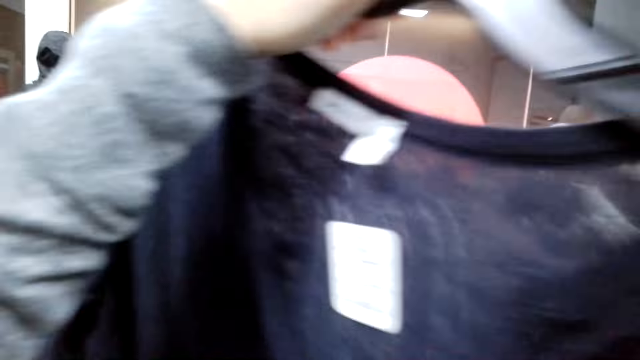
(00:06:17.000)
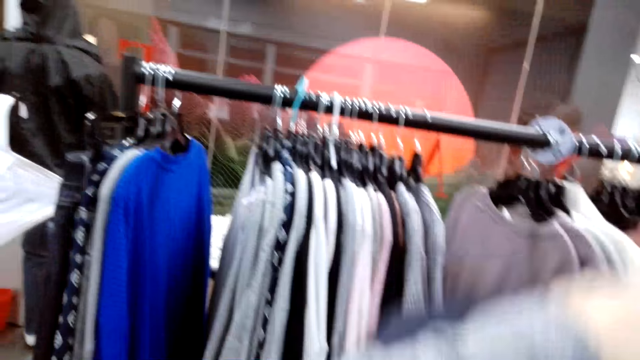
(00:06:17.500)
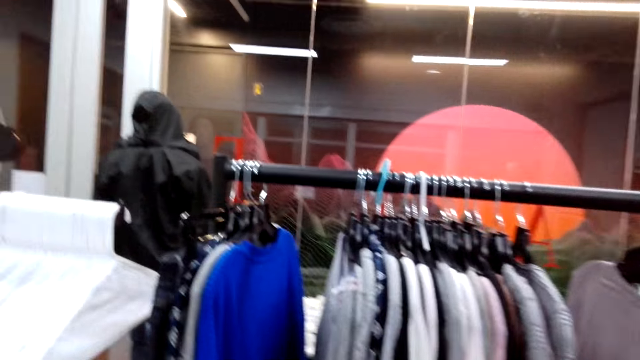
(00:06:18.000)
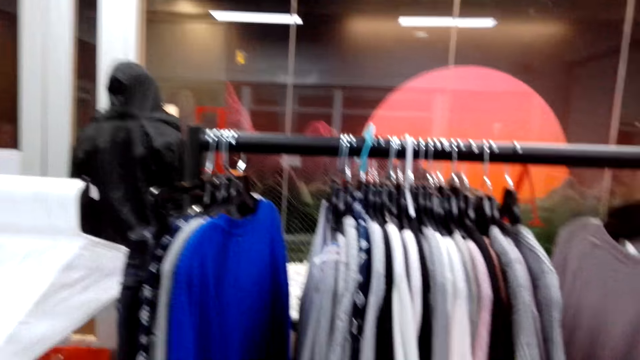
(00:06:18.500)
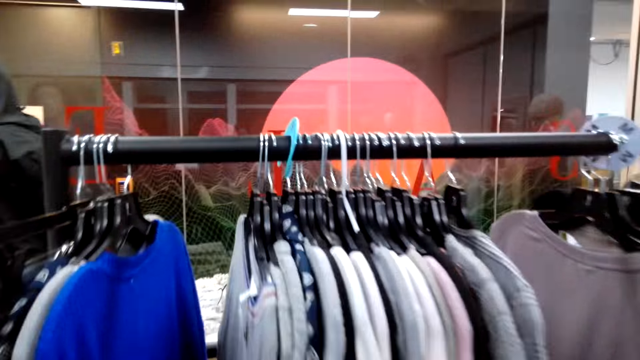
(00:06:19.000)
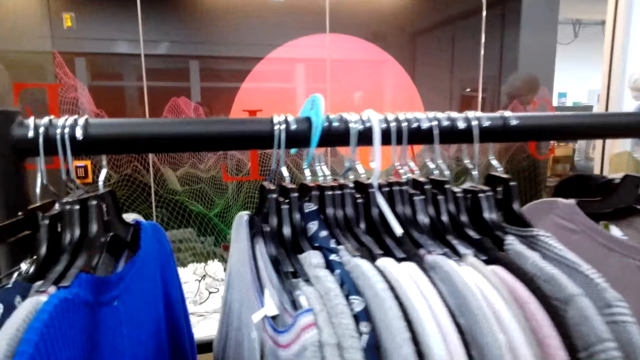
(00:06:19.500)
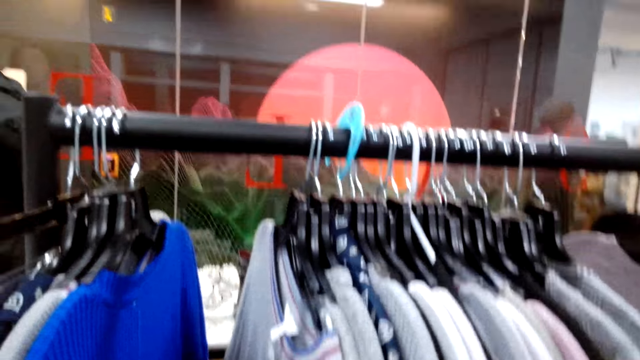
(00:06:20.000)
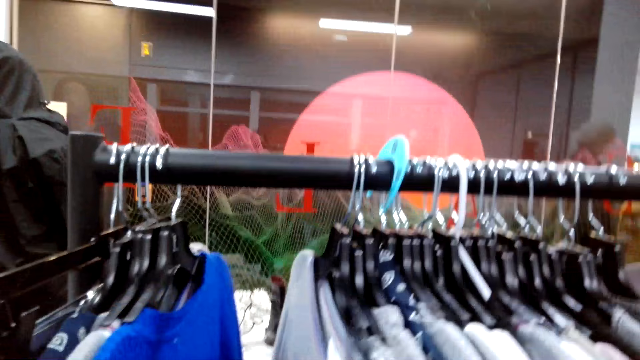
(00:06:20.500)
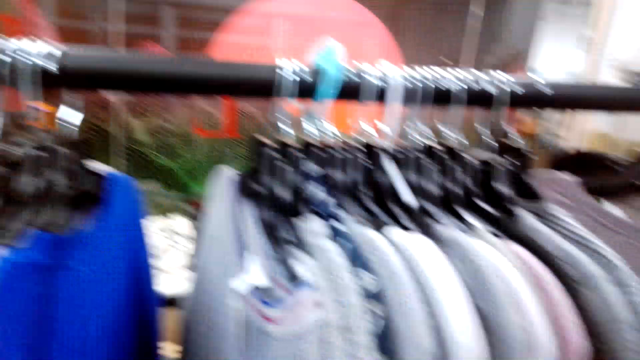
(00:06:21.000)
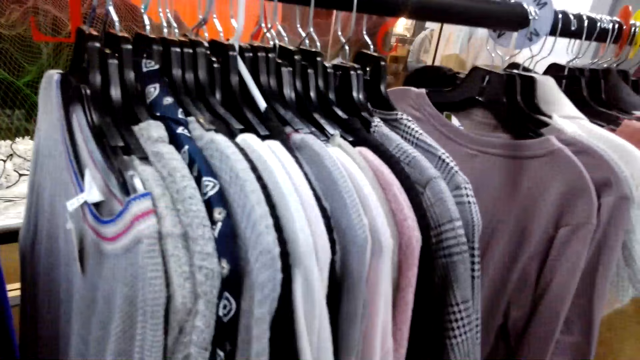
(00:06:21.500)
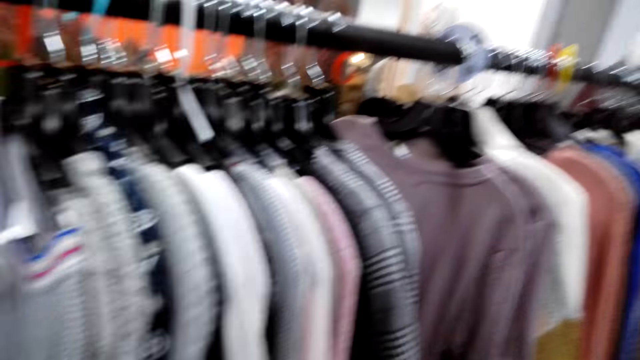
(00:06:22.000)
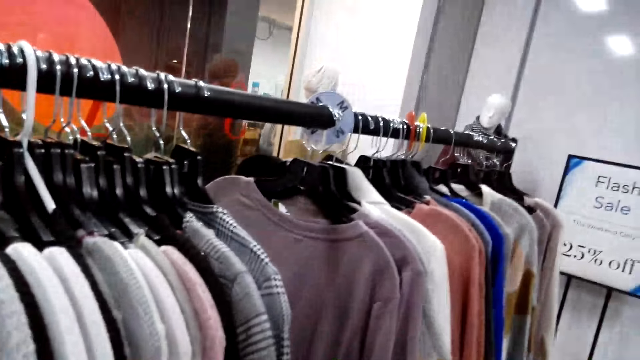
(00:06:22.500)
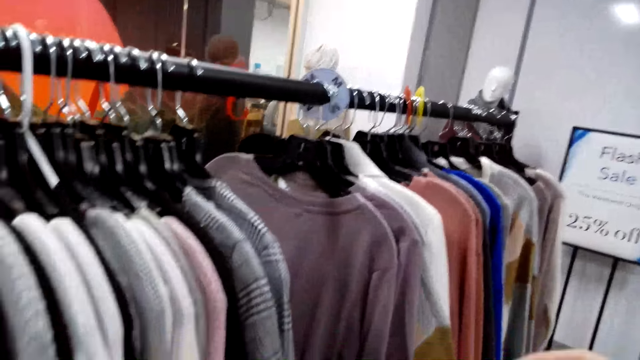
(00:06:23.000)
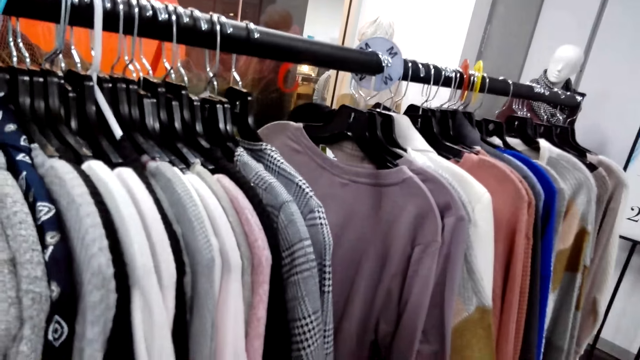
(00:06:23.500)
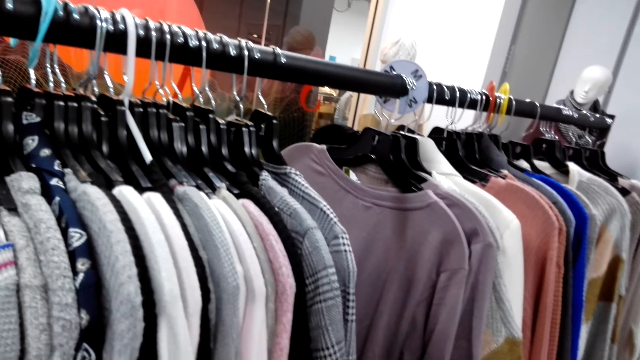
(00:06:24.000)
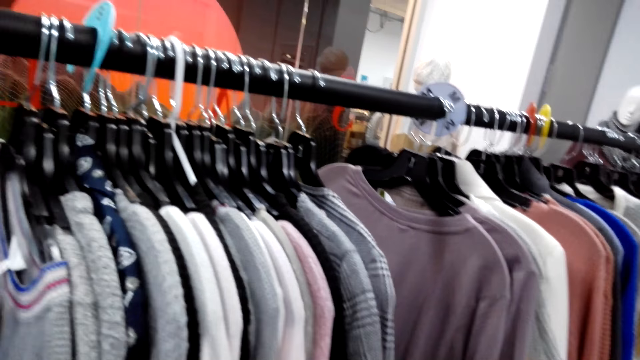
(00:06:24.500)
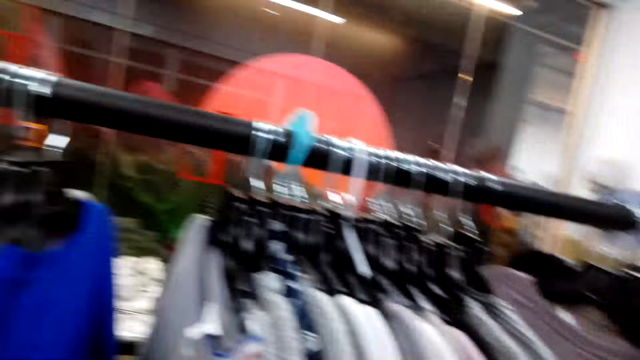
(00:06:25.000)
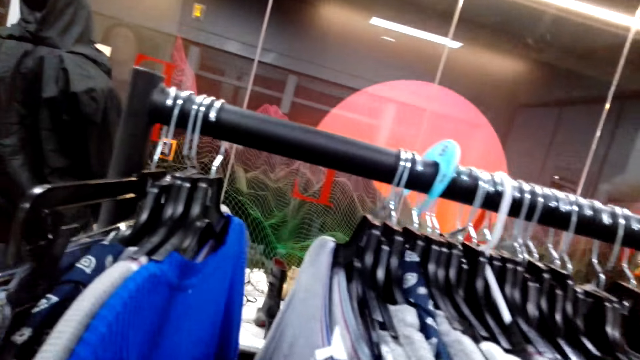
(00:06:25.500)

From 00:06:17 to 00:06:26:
The camera wearer puts the sweater down. They move around the shop.

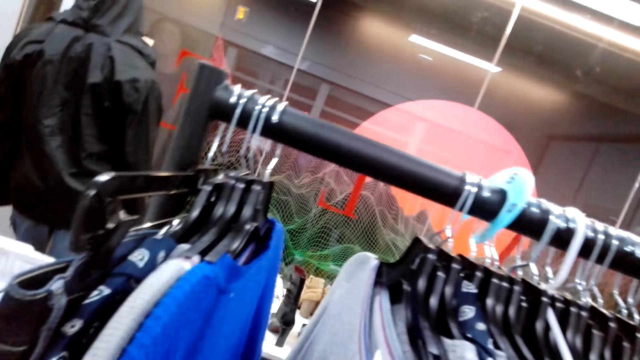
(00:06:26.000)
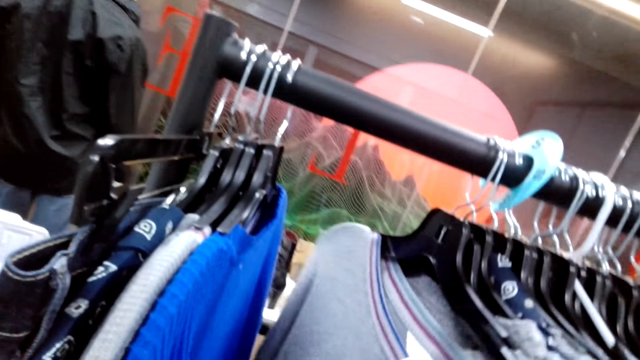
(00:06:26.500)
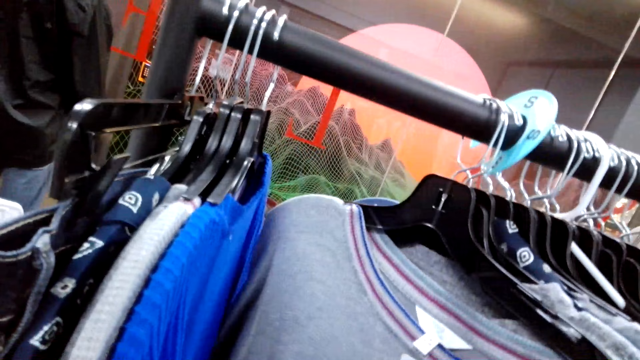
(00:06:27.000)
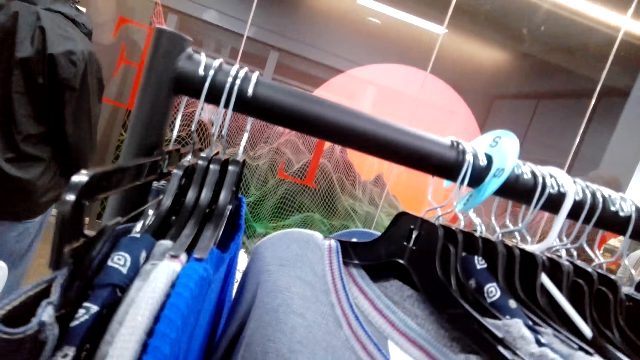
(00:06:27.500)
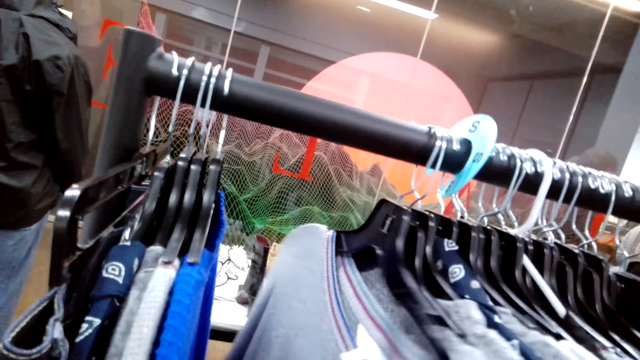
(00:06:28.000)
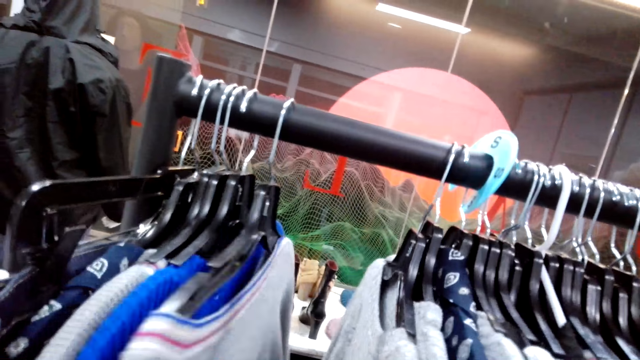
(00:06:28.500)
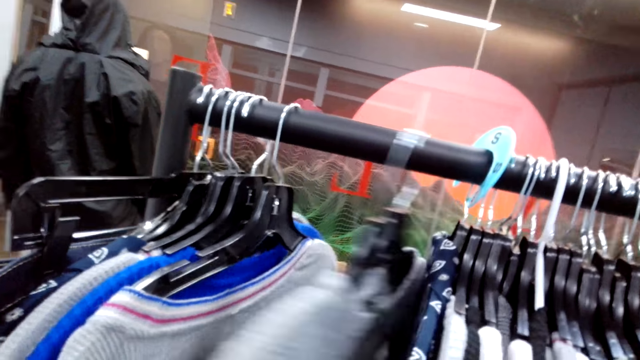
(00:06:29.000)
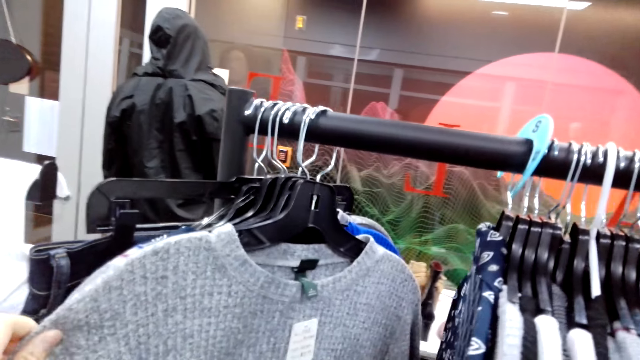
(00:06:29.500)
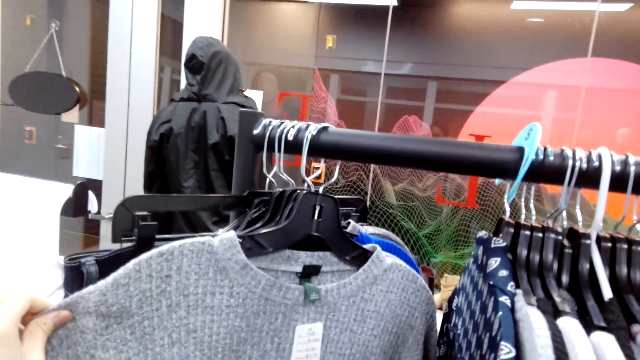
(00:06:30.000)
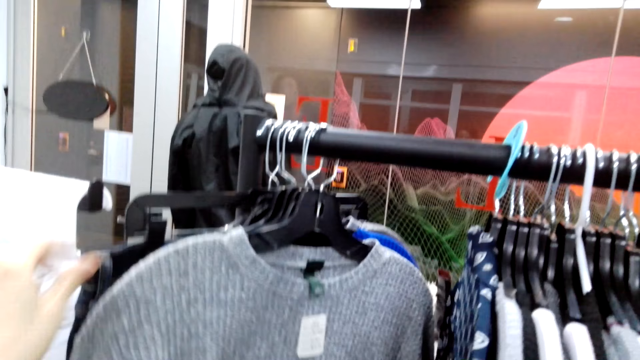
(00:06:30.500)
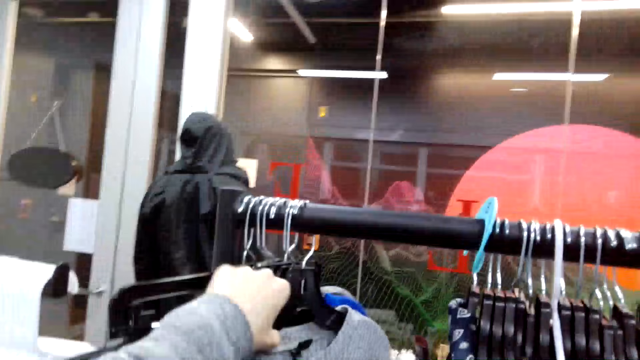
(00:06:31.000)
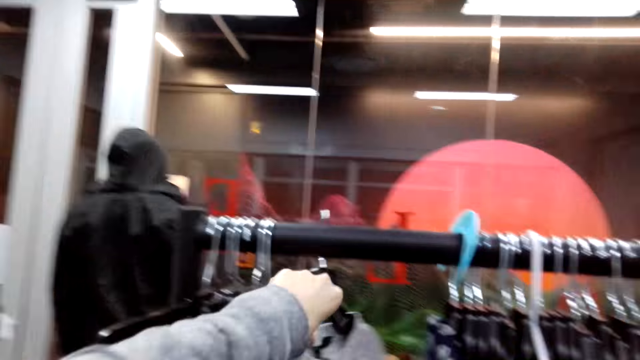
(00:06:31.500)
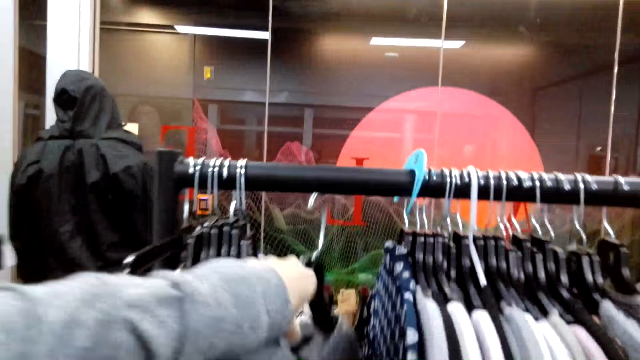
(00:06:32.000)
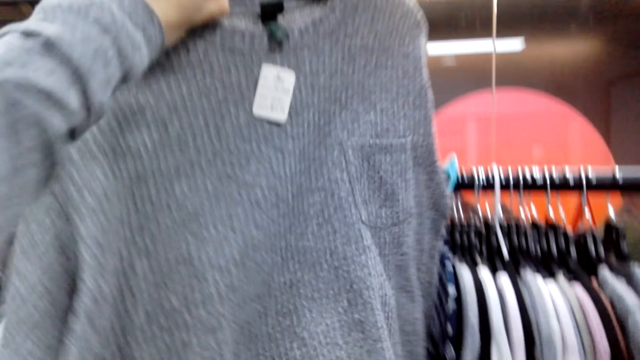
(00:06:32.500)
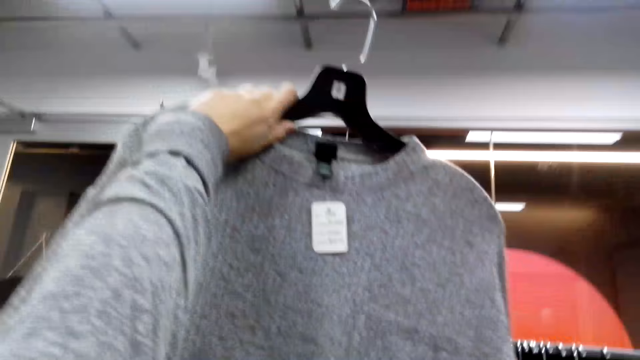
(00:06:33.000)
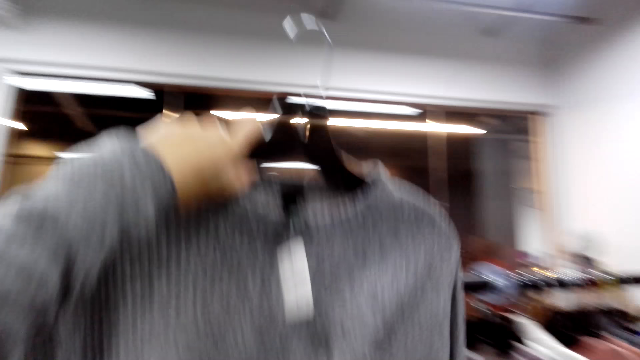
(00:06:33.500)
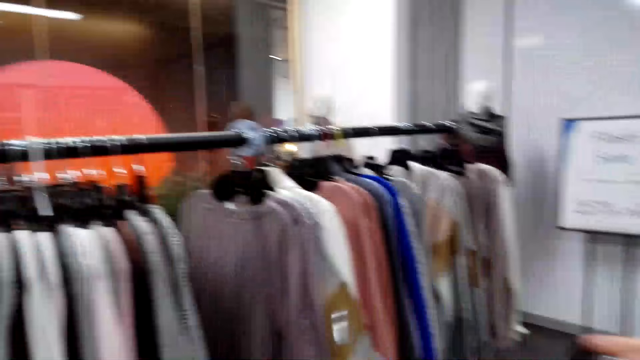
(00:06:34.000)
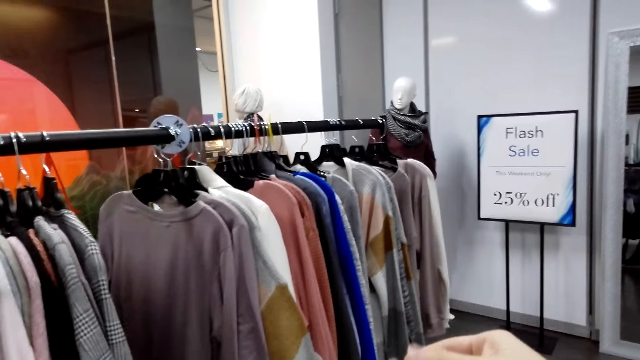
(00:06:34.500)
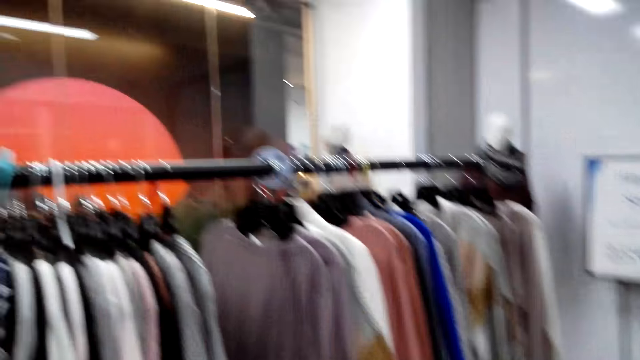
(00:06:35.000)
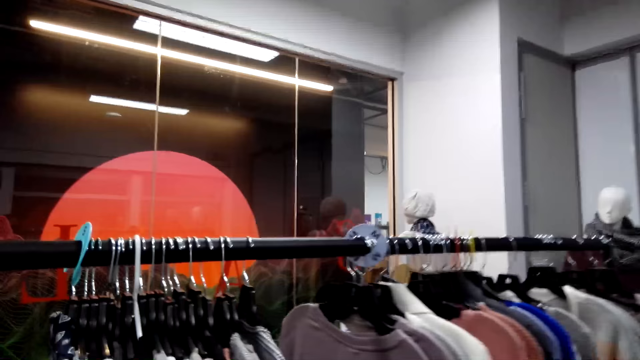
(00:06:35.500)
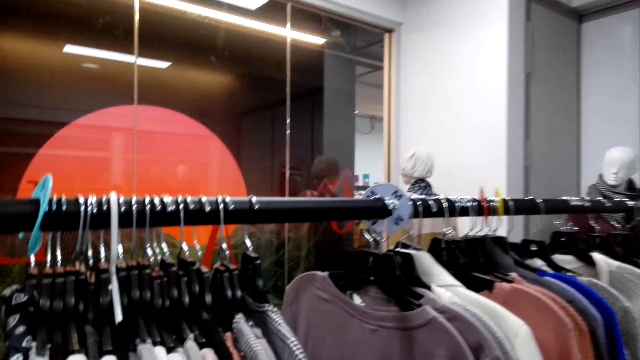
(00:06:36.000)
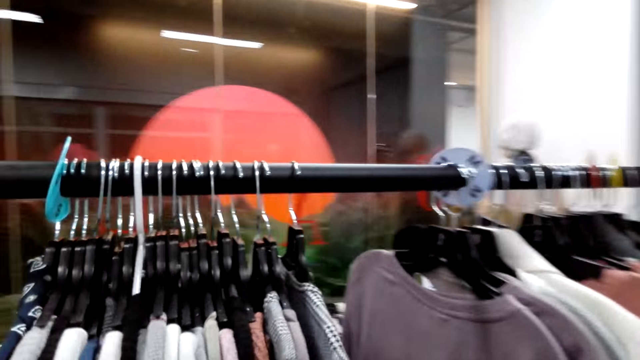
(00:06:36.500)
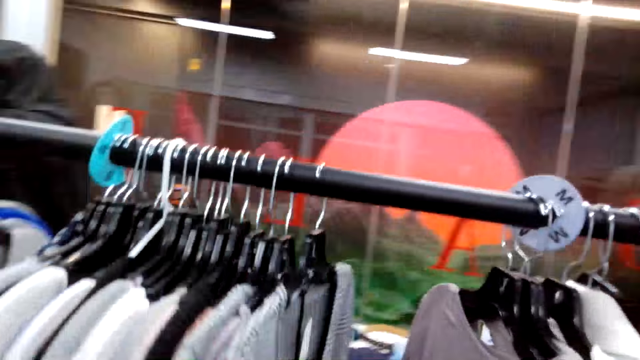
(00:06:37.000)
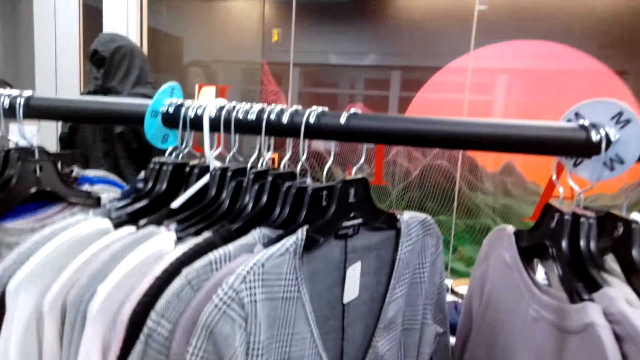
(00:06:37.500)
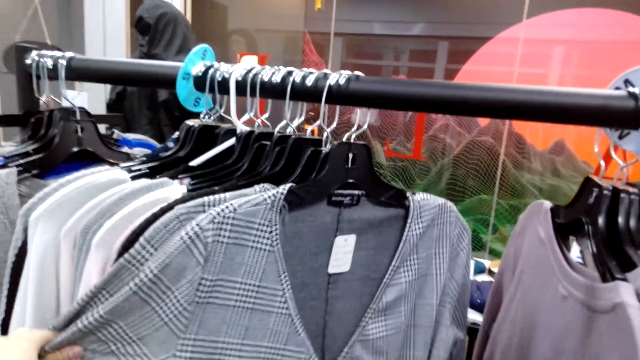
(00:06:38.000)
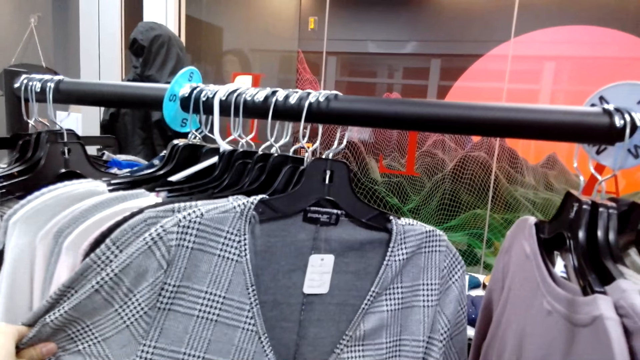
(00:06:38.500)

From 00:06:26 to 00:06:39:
The camera wearer looks at the sweater tops on the hanging rack. They touch the sweater. They pick the sweater top from the hanging rack. They lift up the sweater. They look at the sweater top. They put the sweater down and move around the shop. They look at the sweater tops on the hanging rack.
